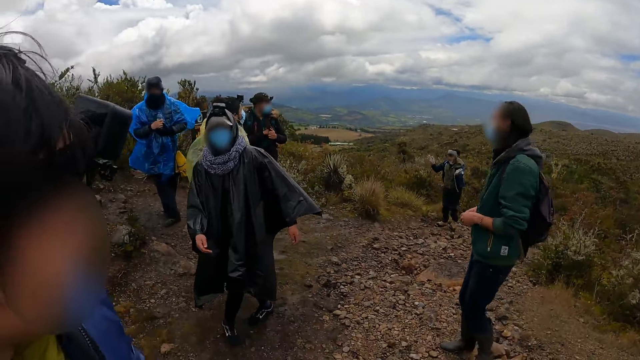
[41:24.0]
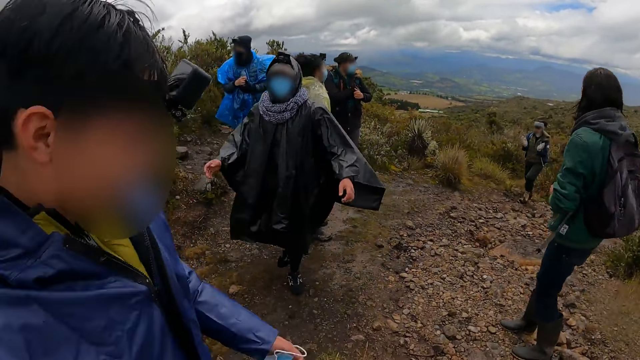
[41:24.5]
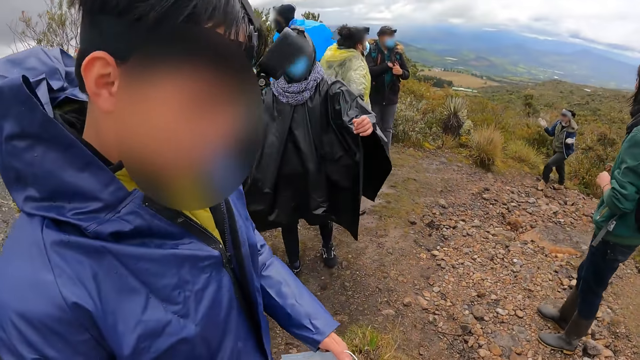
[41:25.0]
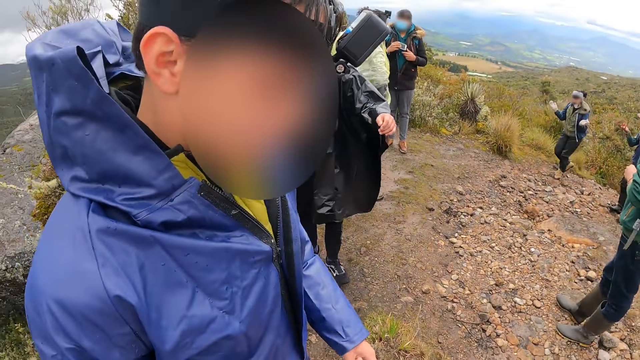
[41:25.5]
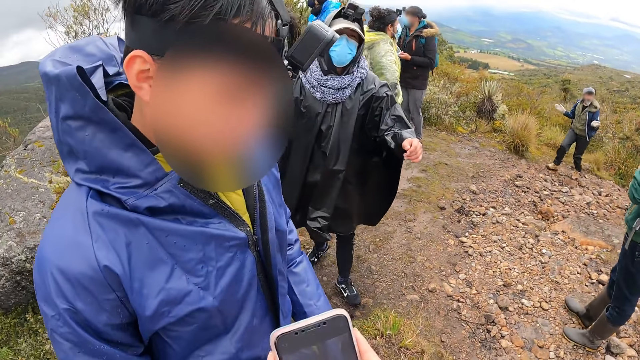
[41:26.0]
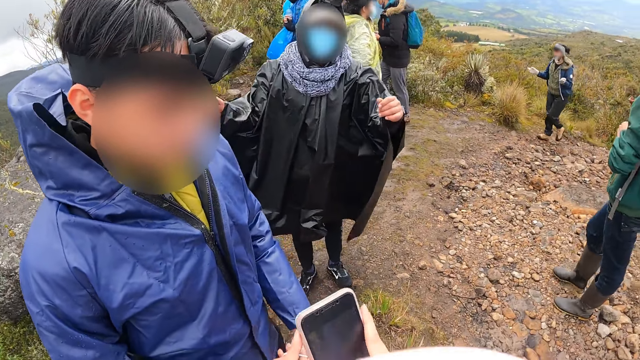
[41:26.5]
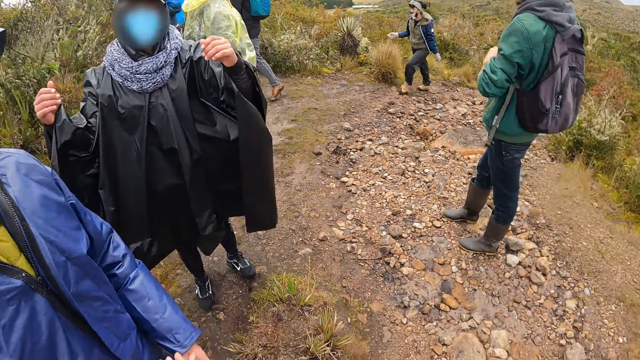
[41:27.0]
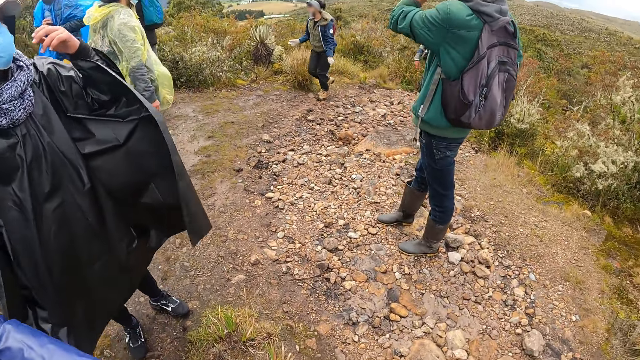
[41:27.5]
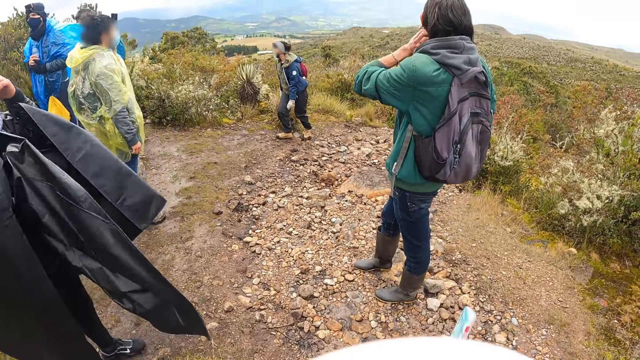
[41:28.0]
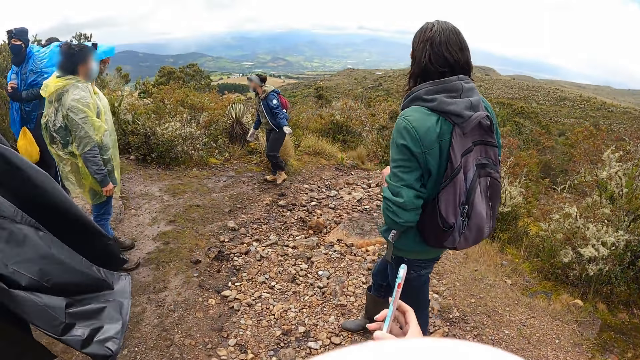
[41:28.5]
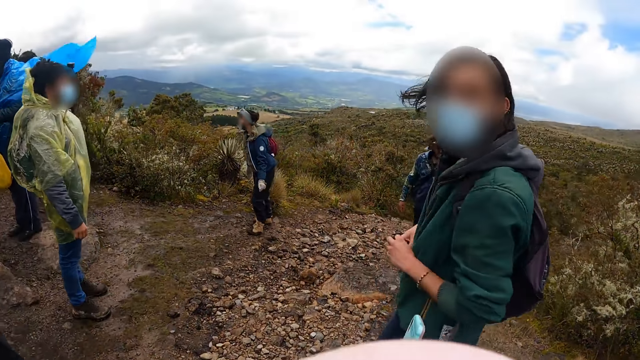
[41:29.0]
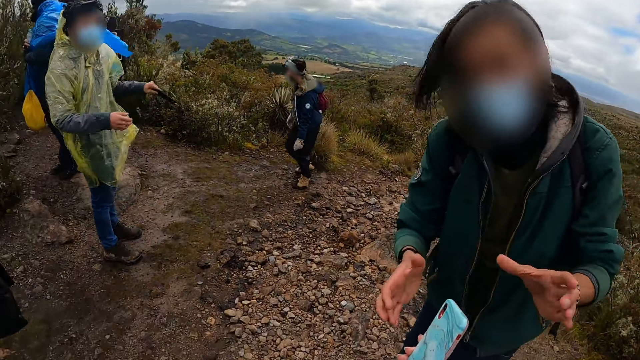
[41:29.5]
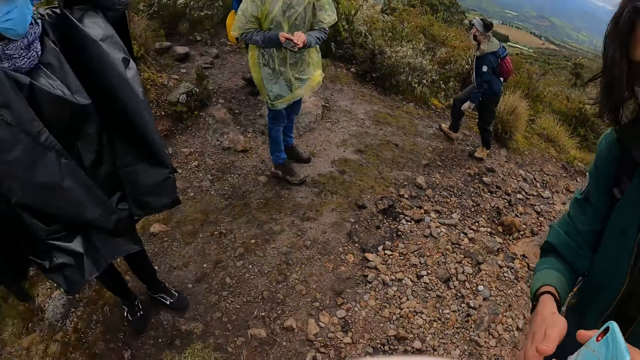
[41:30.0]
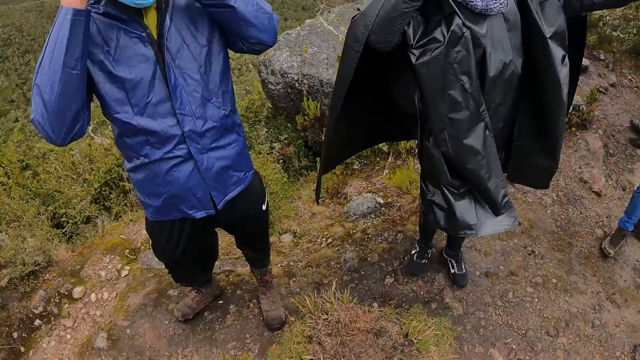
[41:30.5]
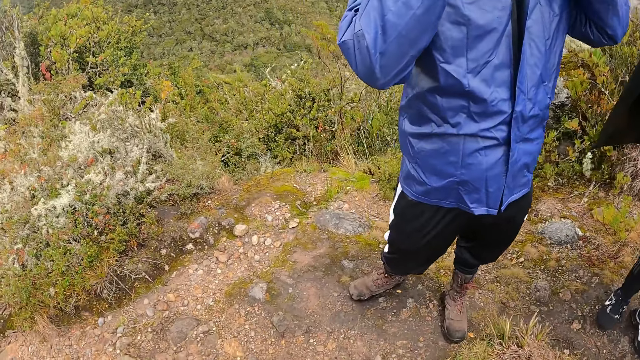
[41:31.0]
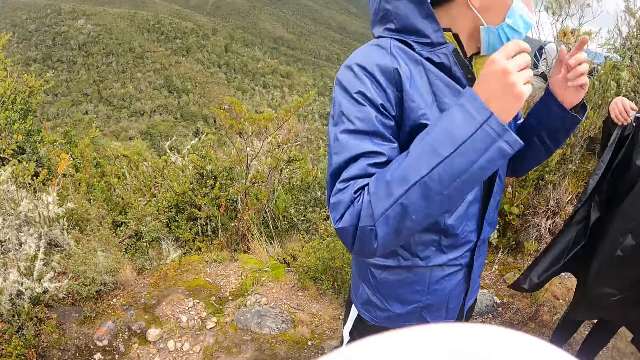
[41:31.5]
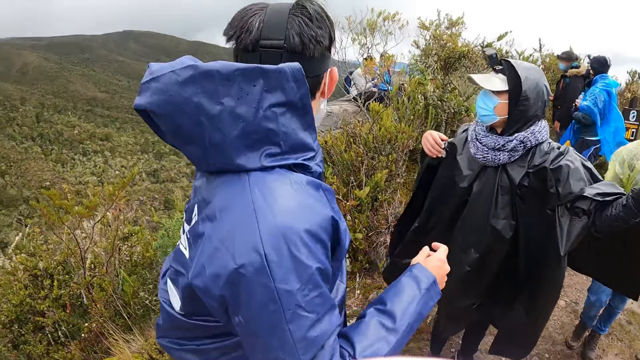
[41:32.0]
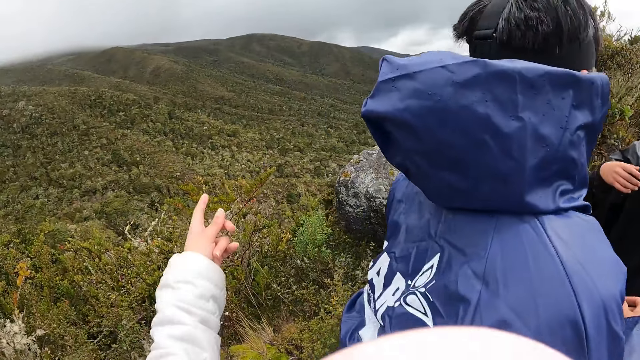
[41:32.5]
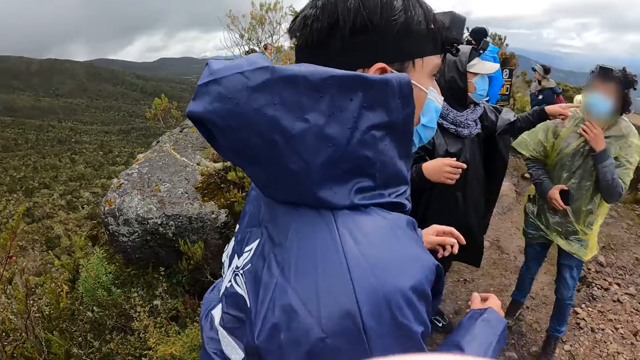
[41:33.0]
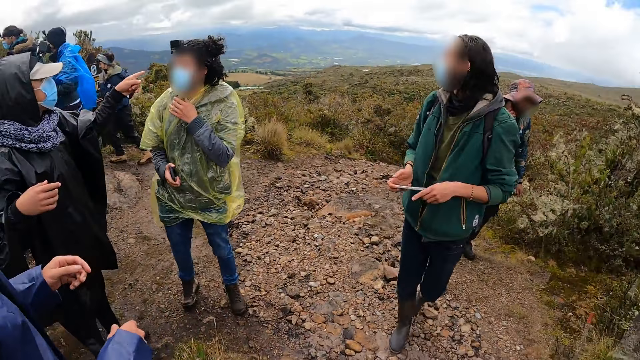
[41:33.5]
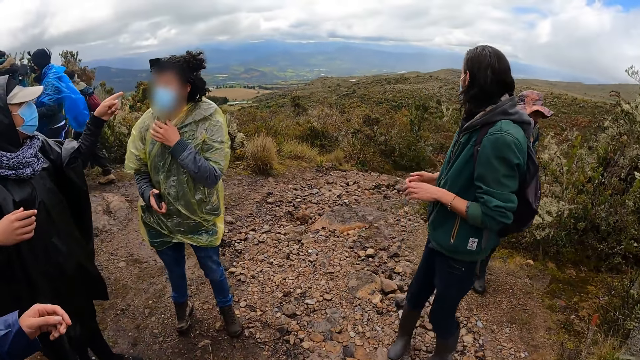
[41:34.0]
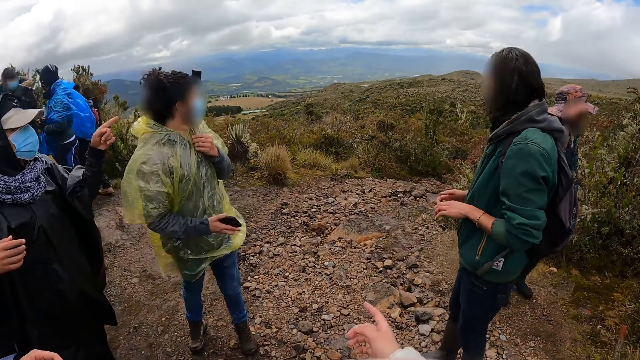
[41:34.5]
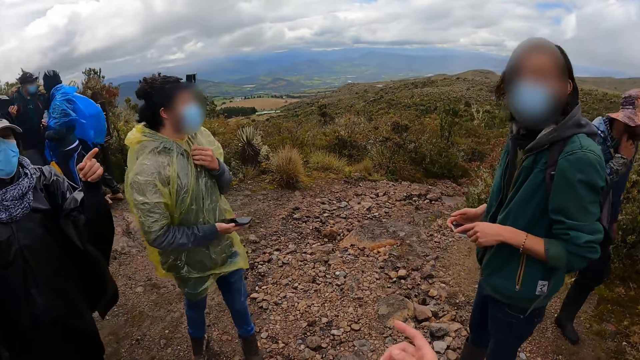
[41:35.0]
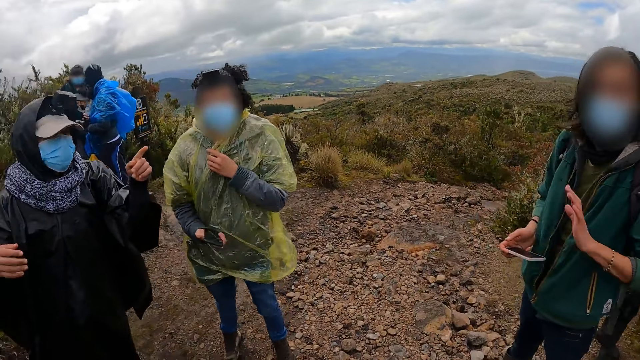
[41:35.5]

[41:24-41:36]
A man pulls a phone from a pocket of his jacket with his right hand and holds the phone with both hands. Another man walks up to the mountain top. The camera wearer passes a phone to a third man with his right hand. A fourth man interacts with a fifth man. The third man holds the phone with both hands.

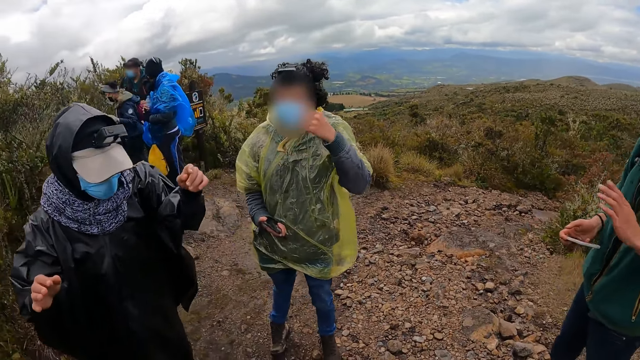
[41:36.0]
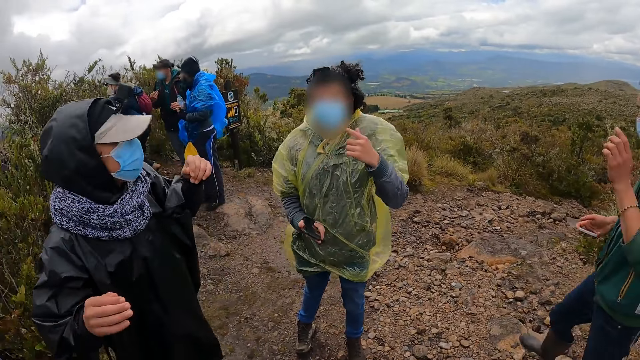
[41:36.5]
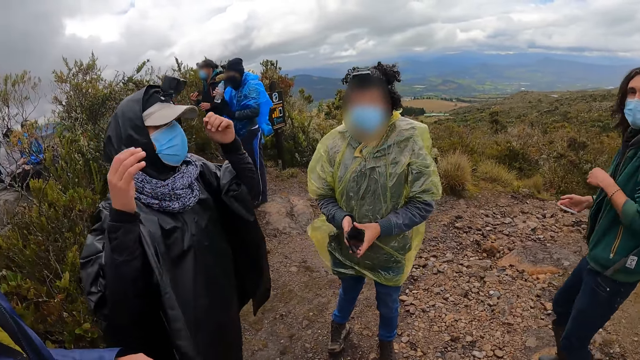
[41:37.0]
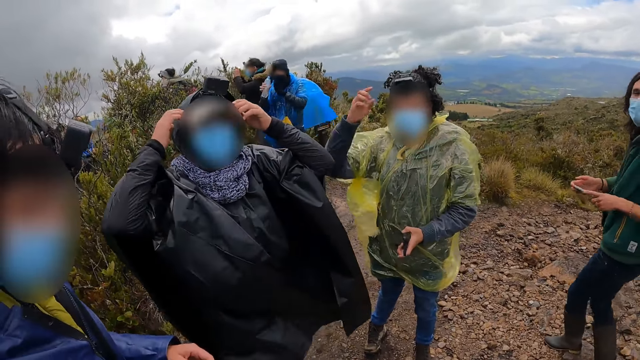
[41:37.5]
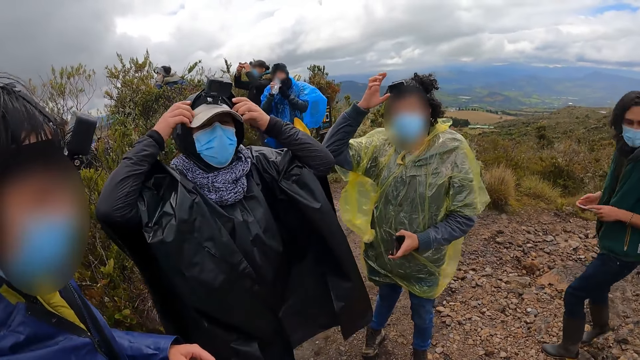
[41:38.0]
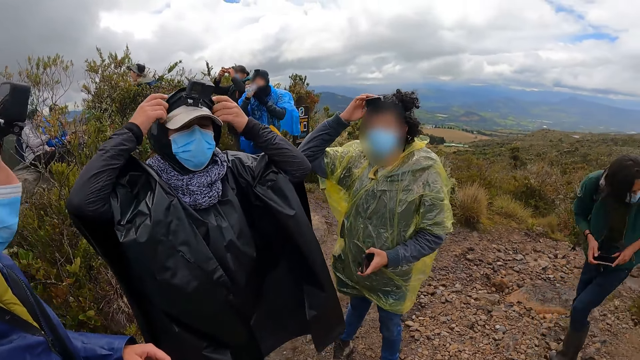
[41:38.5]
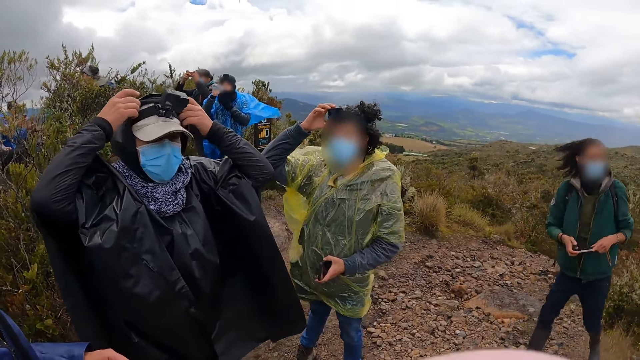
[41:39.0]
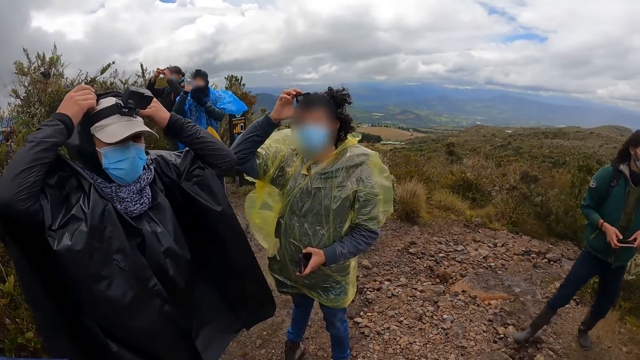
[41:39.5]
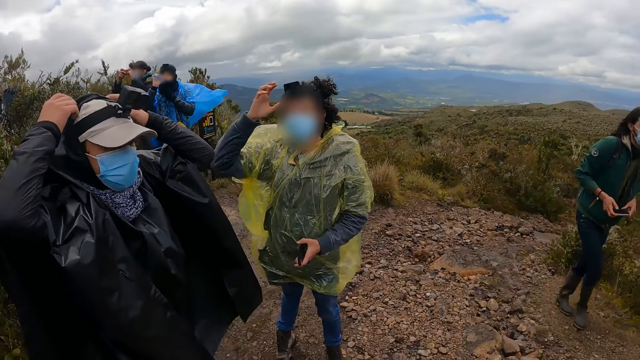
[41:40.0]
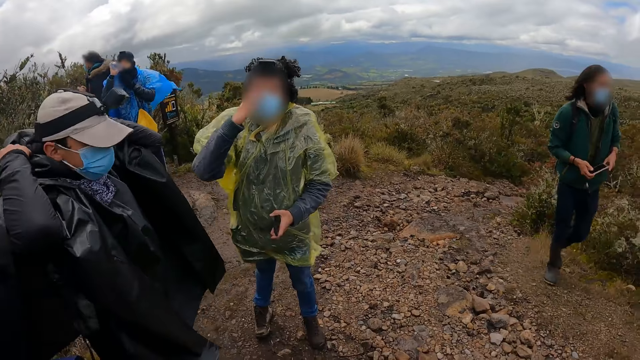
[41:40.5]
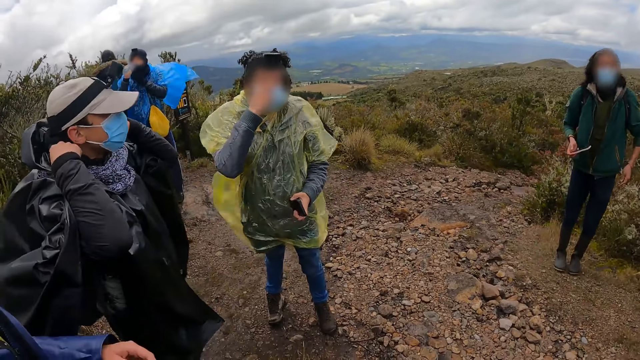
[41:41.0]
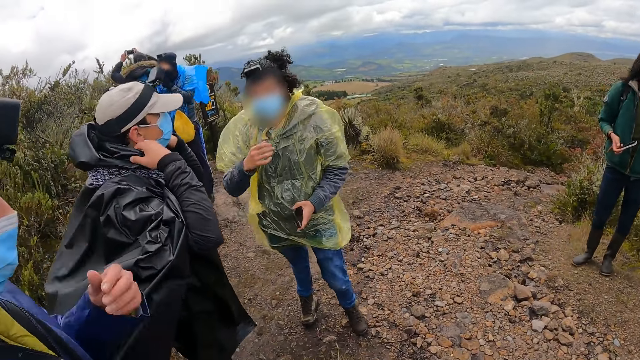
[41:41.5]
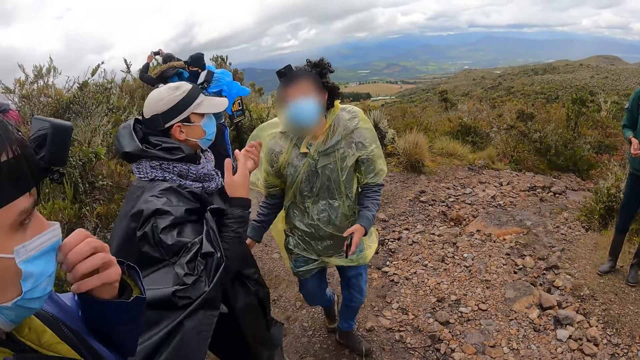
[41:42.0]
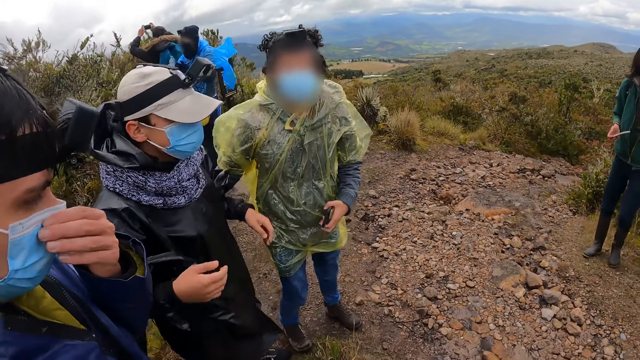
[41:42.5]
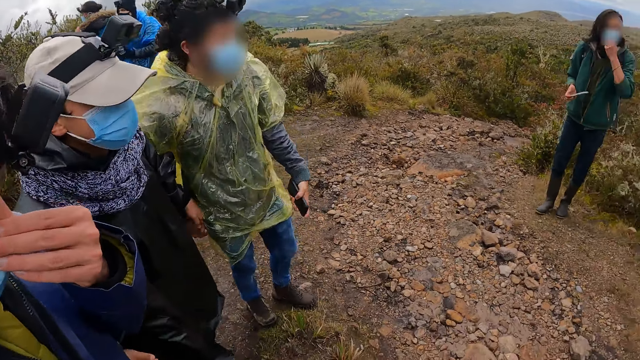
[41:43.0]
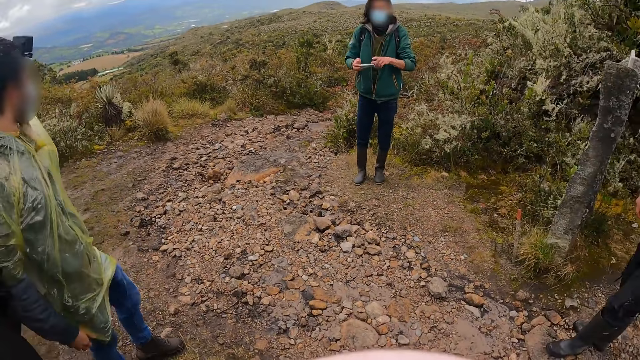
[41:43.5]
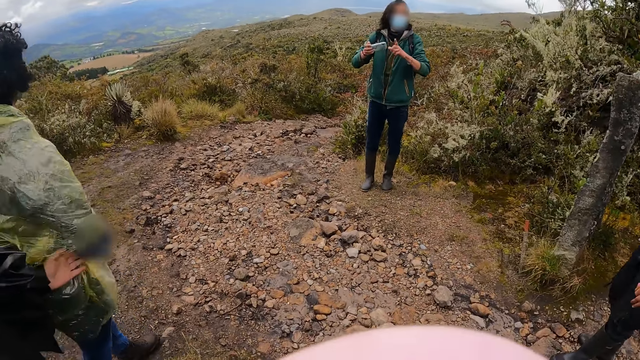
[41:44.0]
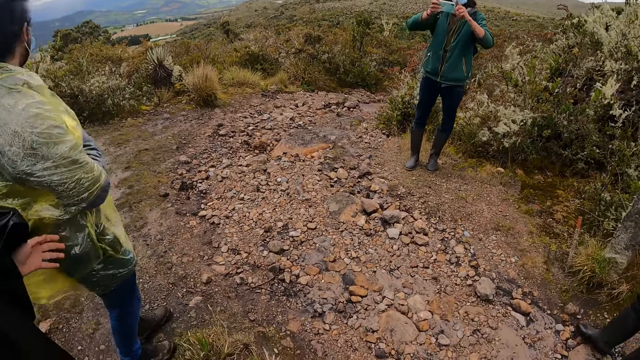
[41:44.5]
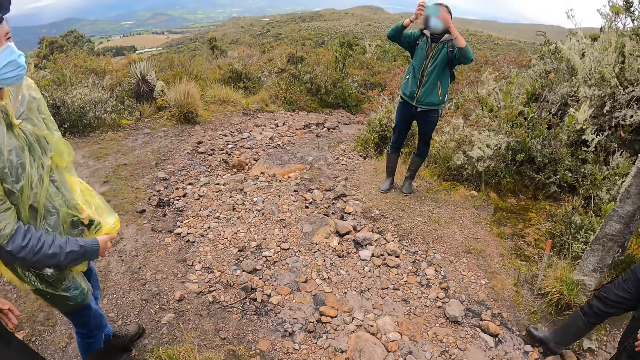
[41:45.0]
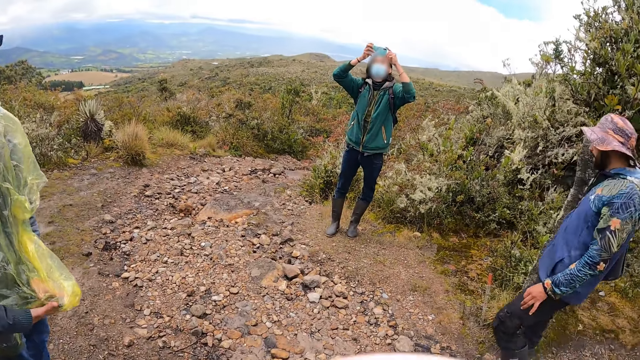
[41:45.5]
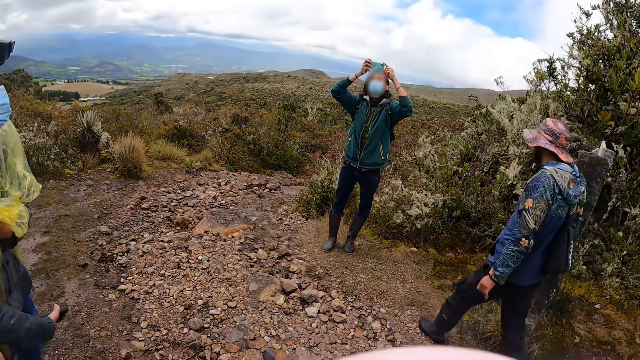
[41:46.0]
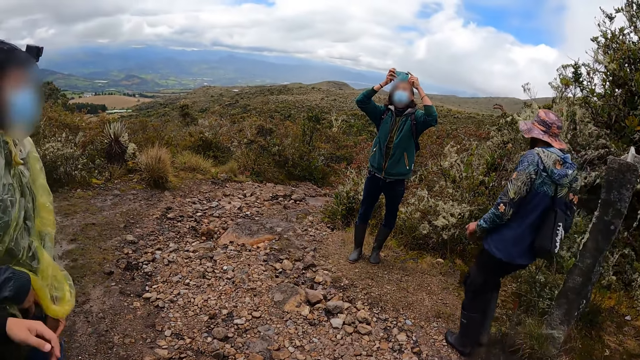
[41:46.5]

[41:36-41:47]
A man pulls a hood of his jacket from his head with both hands. Another man adjusts a camera on his head with his right hand and touches his face with his right hand. A third man touches his nose mask with his left hand. A fourth man holds a phone with both hands. The second man pulls out a phone from his pocket with his right hand.
